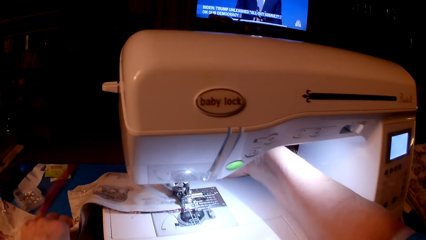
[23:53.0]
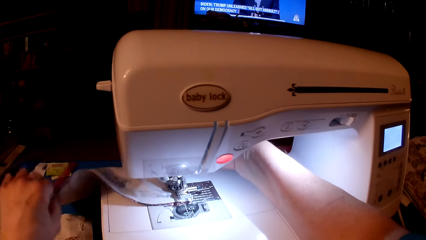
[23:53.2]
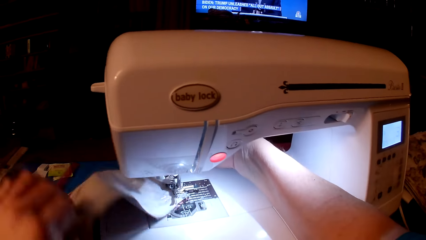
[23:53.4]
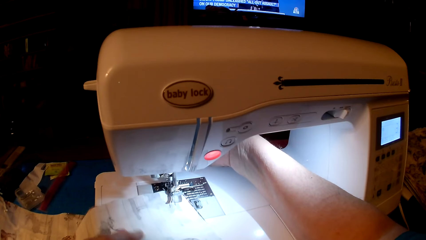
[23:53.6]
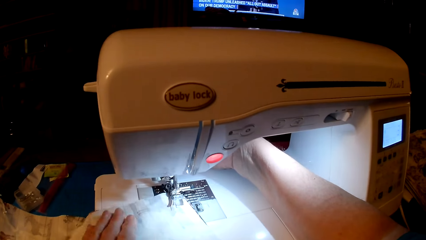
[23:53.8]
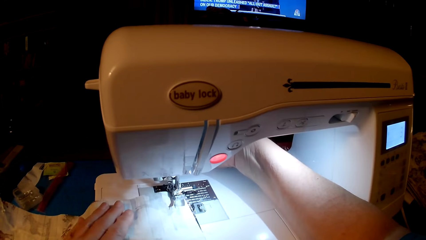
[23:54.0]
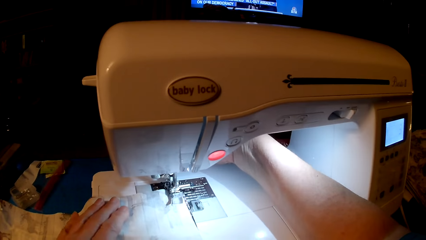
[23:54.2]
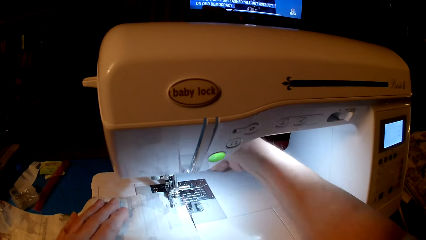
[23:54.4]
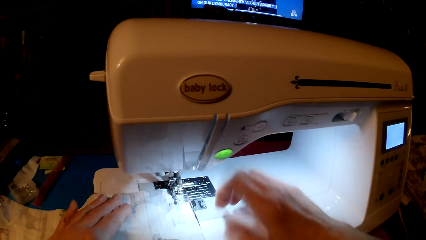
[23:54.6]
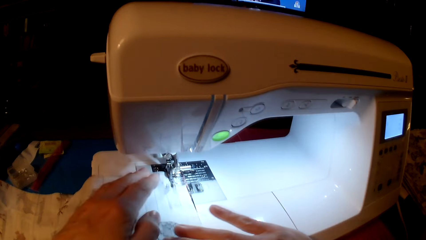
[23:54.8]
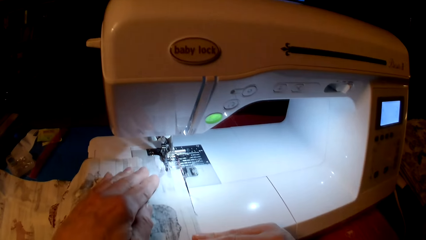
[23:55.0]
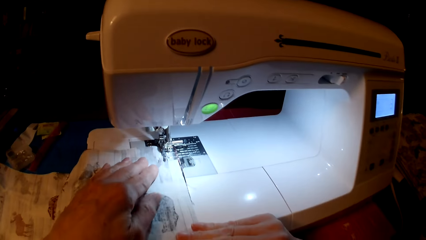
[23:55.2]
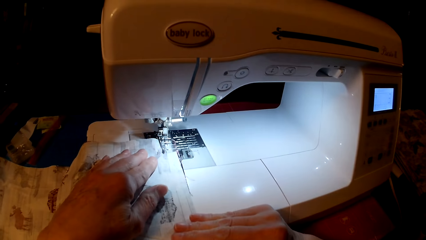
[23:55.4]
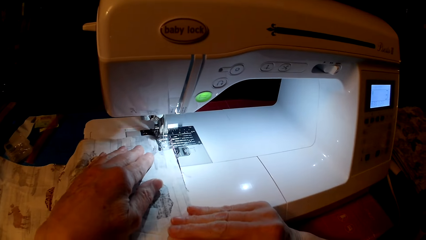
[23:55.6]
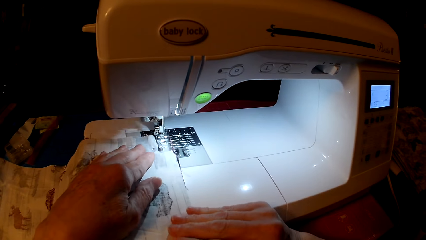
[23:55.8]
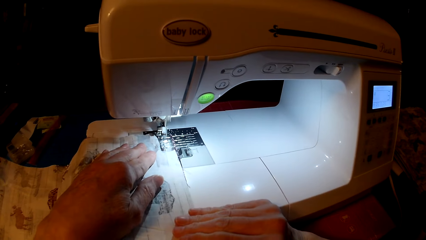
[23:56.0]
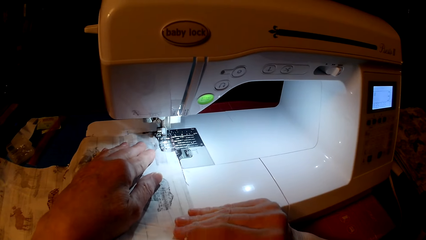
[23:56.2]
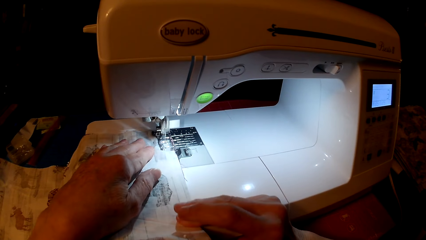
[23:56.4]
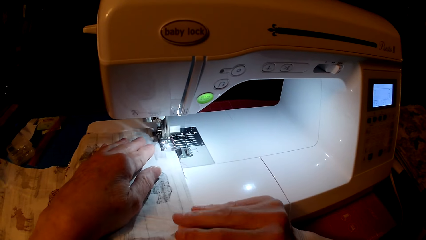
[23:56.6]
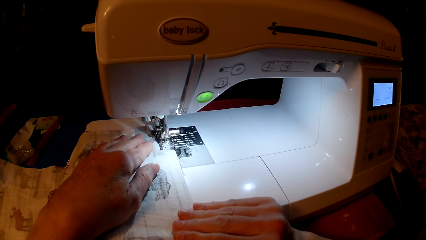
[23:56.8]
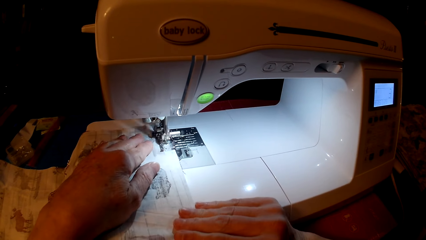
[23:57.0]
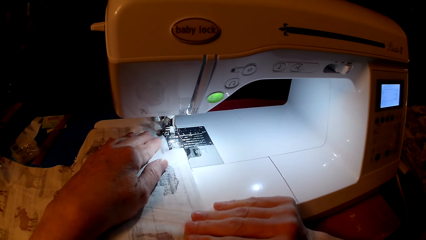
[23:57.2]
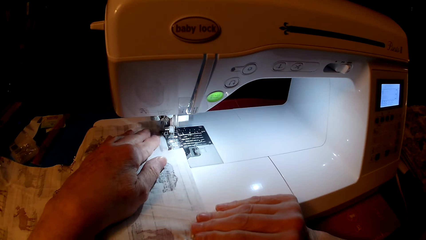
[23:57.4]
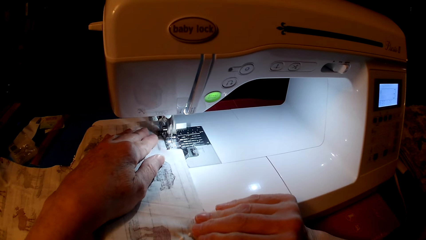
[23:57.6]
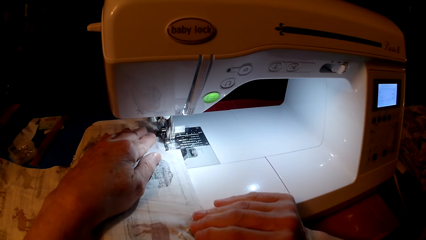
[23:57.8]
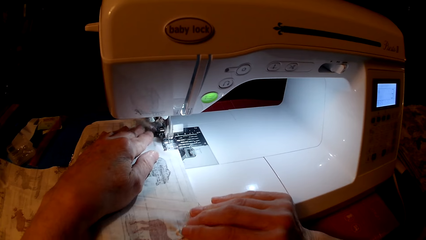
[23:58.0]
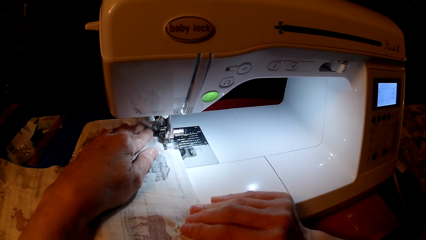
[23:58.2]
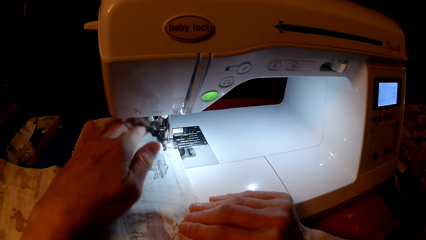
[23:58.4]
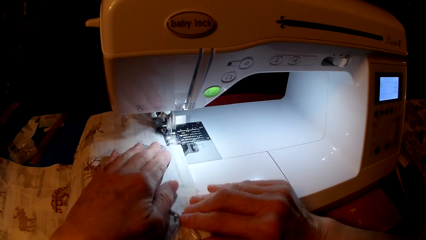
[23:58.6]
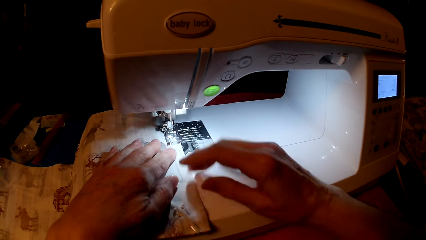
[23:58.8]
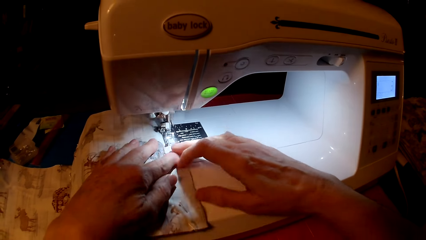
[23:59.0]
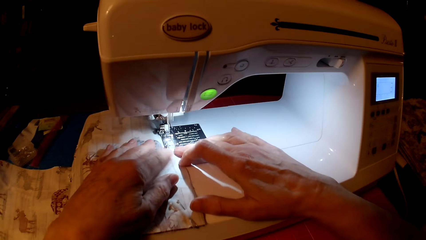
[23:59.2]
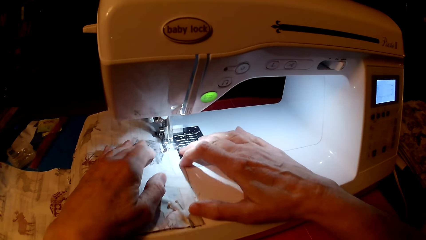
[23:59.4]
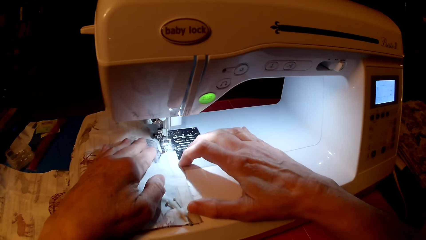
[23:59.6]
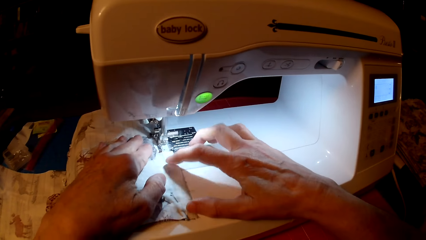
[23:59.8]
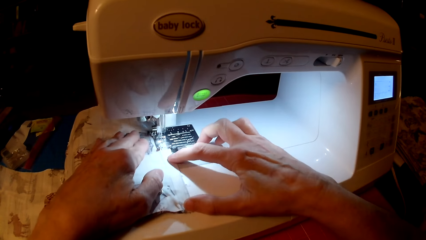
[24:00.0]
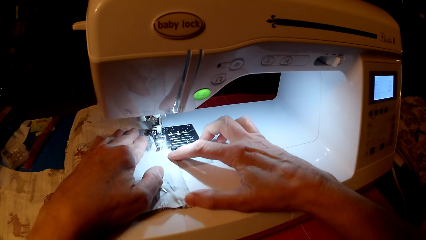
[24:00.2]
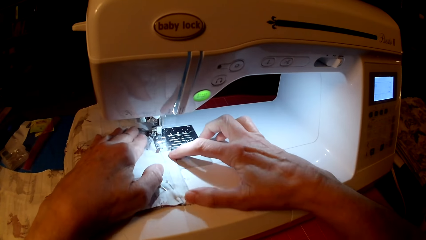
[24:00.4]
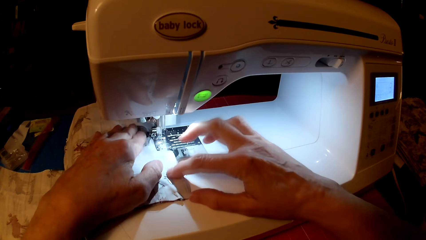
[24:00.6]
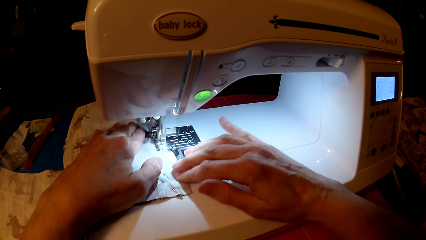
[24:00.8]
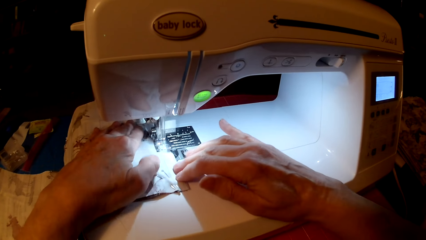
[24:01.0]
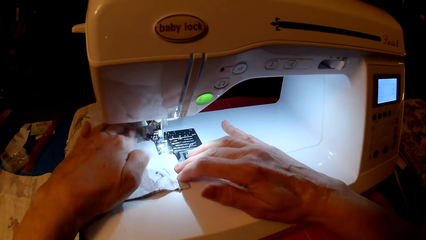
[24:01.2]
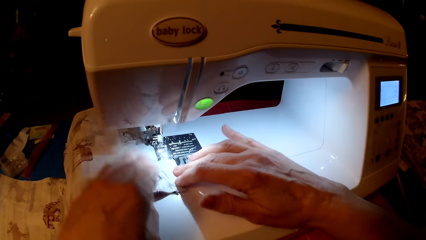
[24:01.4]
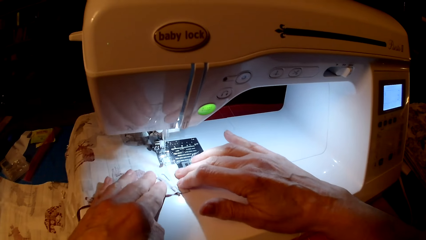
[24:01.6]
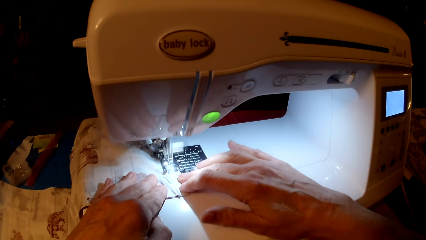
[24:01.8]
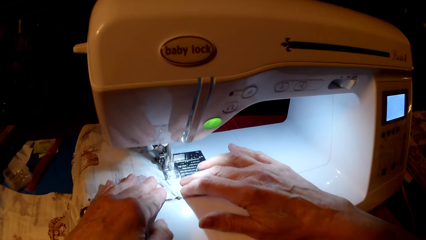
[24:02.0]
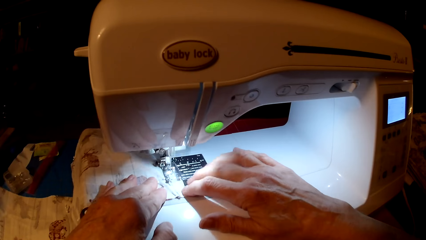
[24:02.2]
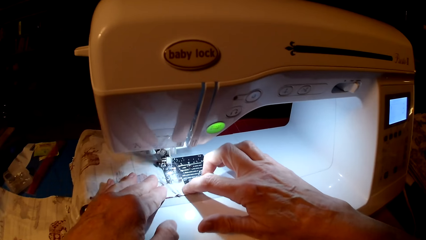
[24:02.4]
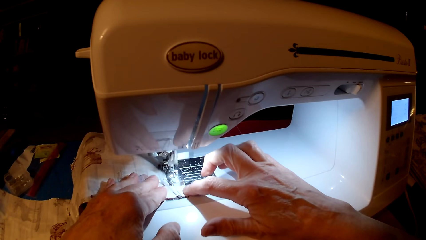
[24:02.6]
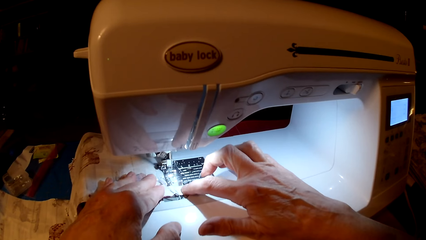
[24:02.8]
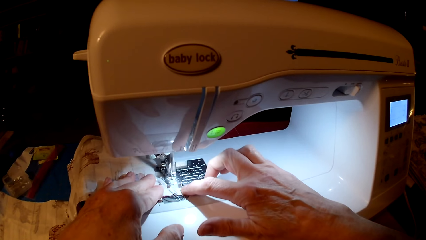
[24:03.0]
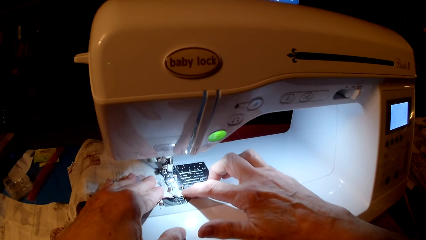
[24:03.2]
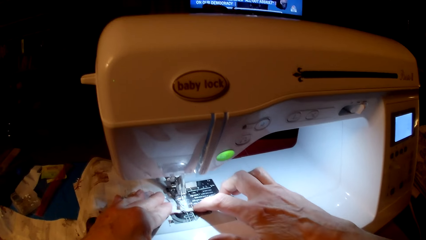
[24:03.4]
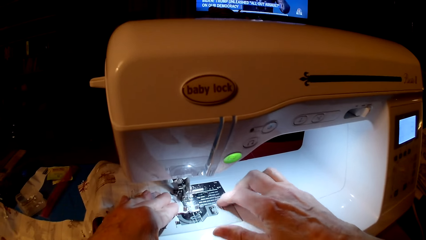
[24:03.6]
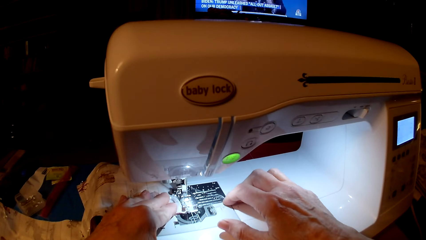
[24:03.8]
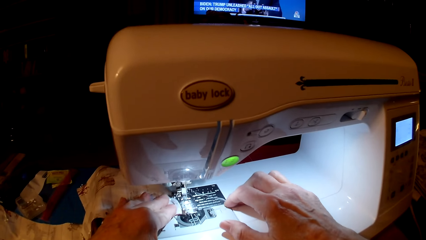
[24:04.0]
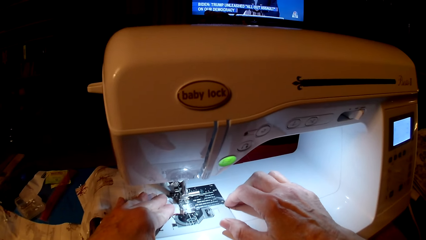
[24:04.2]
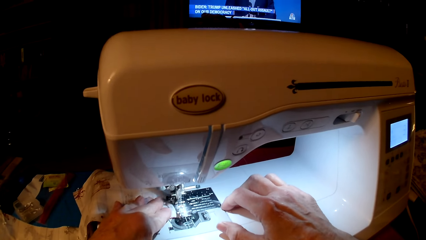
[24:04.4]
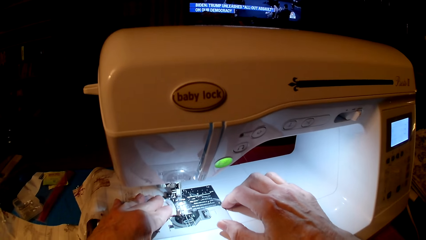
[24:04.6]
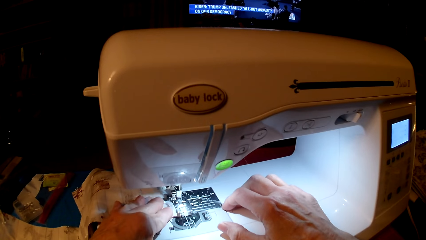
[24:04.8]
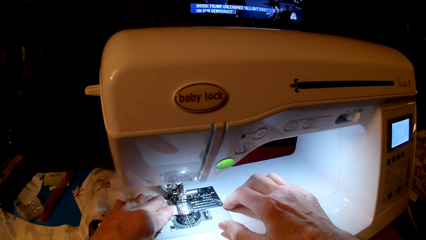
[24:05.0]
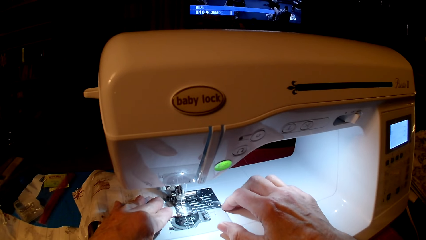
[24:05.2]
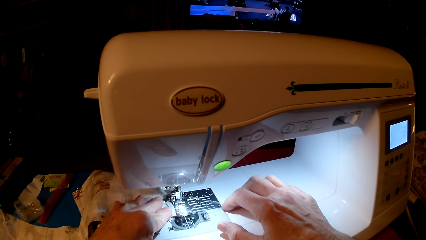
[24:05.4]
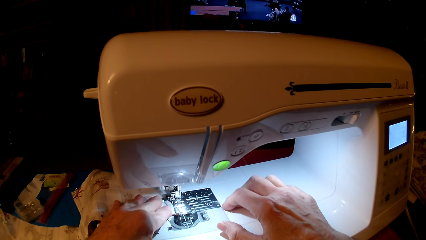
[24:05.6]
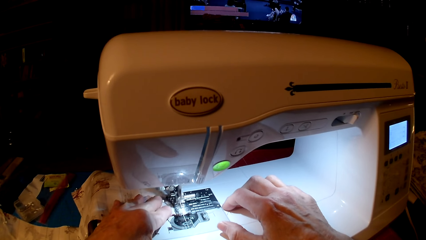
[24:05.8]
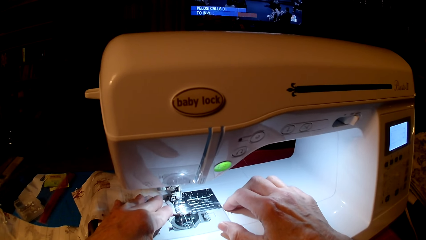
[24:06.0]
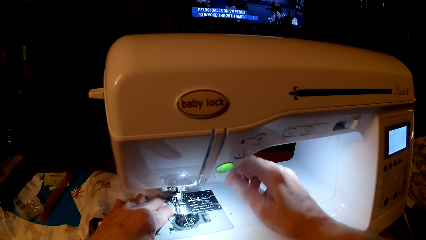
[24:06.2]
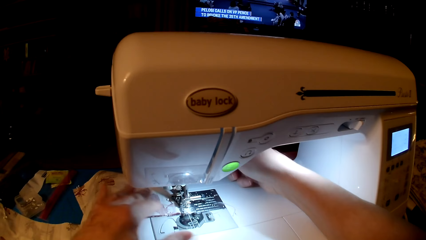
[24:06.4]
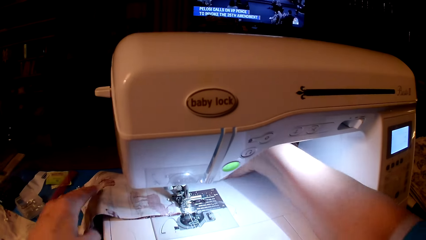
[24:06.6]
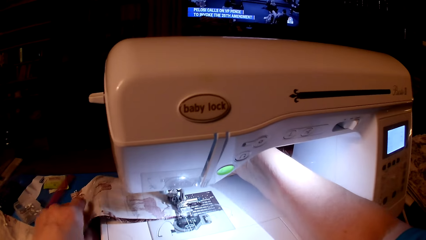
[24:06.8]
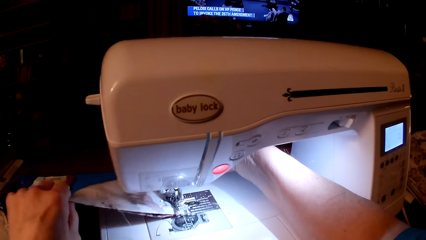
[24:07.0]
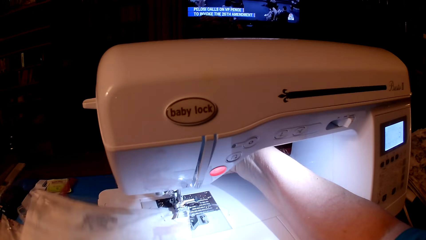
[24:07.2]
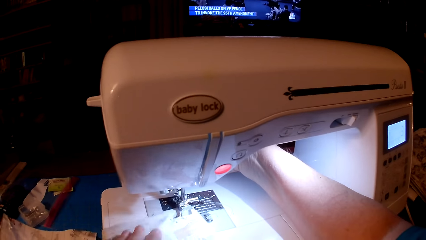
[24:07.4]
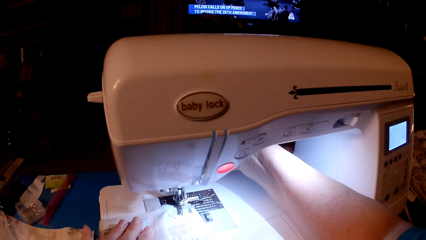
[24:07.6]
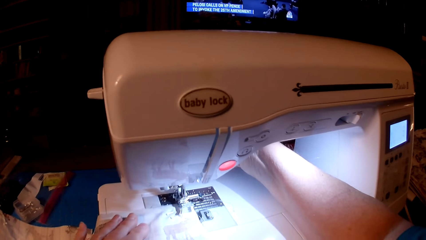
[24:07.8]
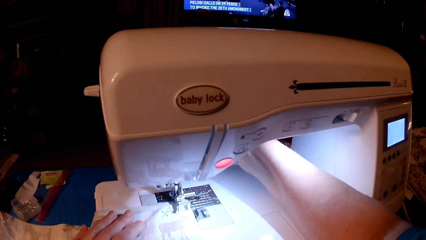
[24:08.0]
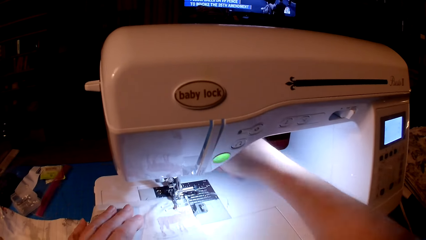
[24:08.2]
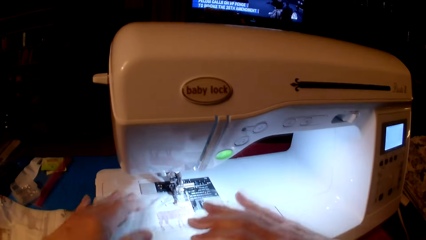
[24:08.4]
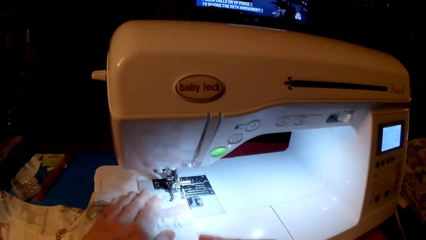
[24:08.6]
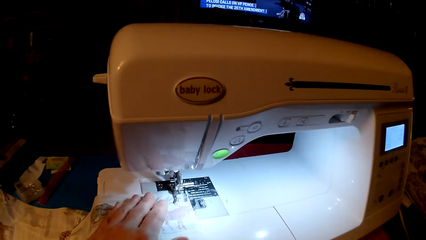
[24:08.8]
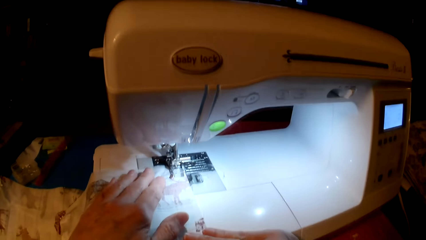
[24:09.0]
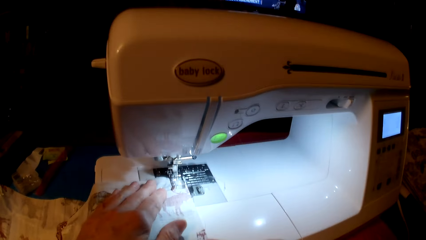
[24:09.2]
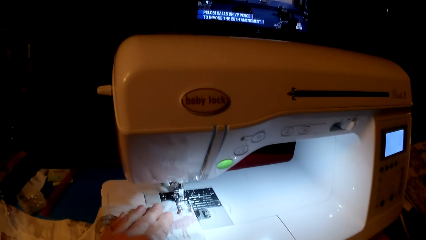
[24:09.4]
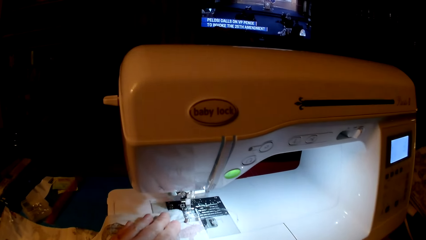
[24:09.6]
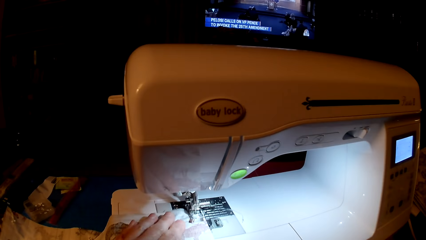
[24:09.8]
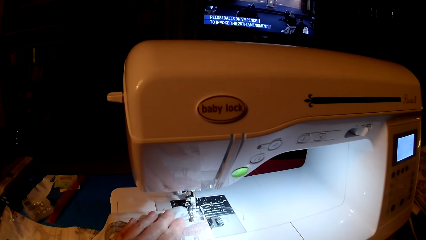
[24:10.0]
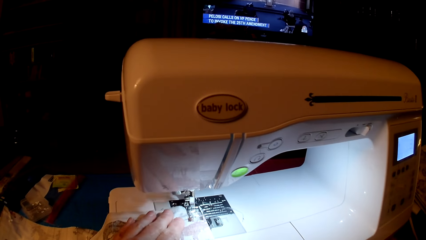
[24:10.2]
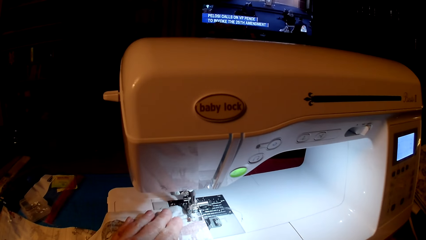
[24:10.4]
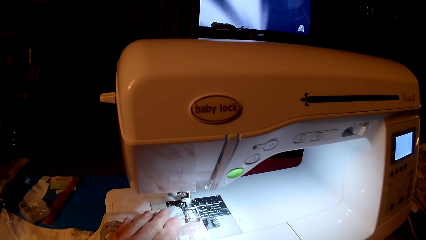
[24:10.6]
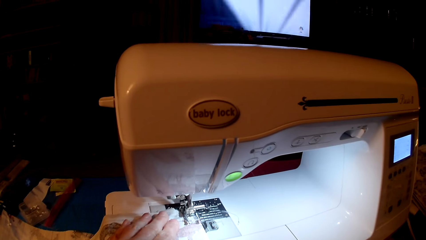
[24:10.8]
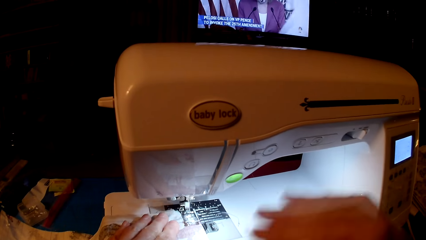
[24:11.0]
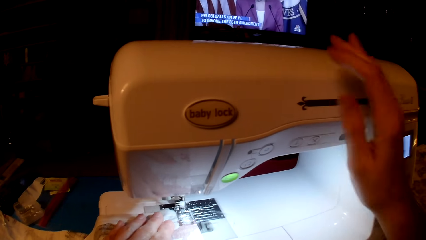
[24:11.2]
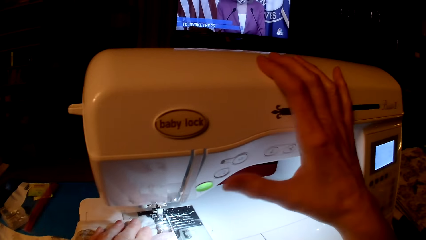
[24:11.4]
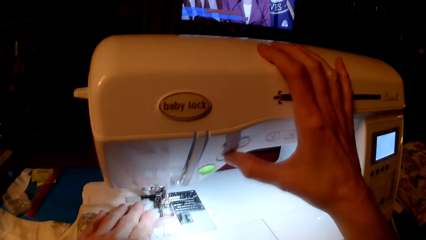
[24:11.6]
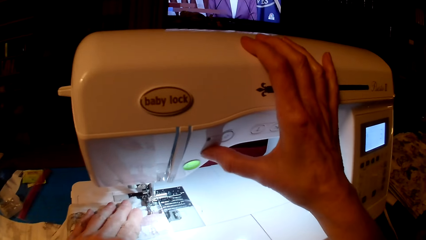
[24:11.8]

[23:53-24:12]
The camera wearer sews the cloth. They turn the piece of cloth. They sew the piece of cloth. They turn the piece of cloth. They sew the piece of cloth.
